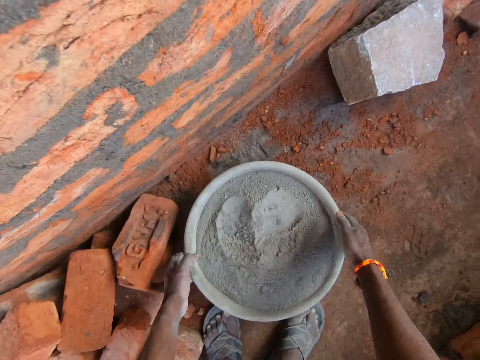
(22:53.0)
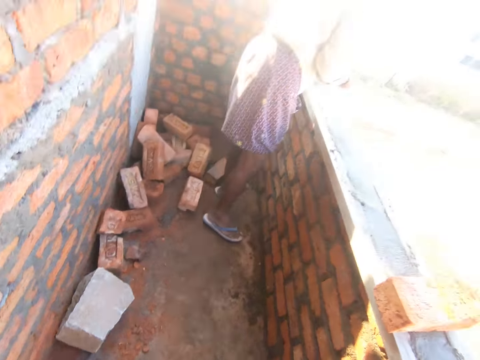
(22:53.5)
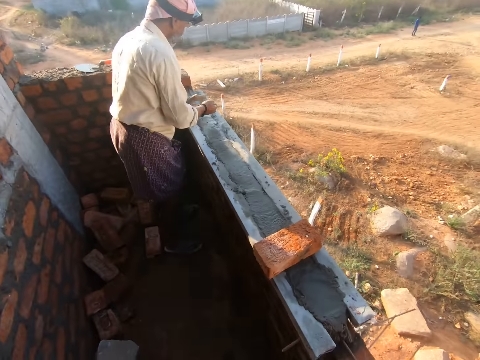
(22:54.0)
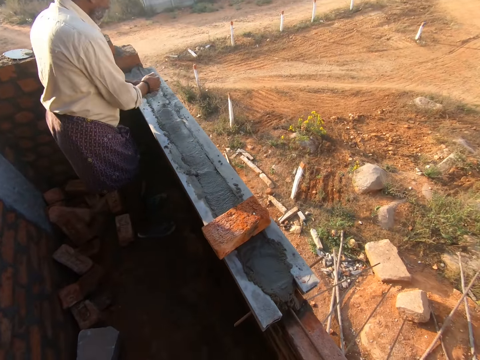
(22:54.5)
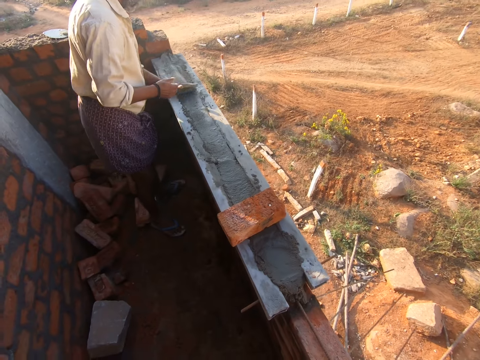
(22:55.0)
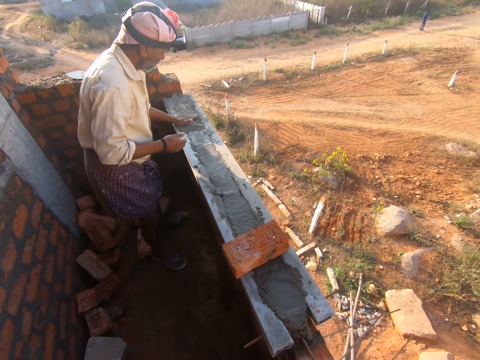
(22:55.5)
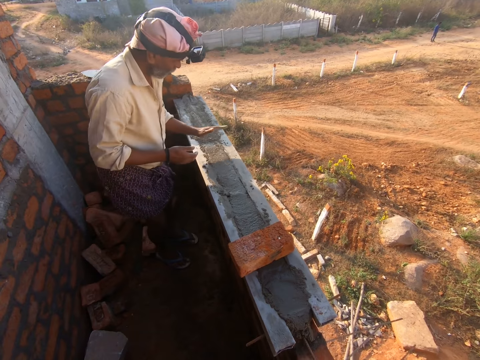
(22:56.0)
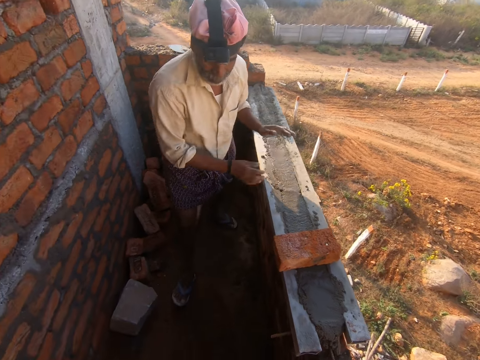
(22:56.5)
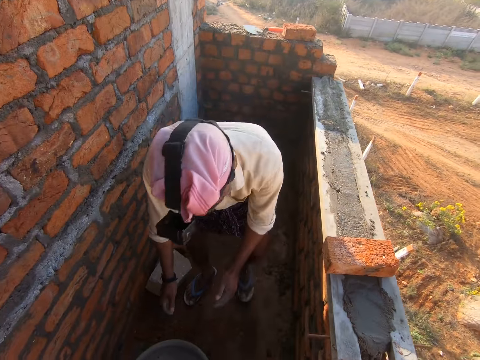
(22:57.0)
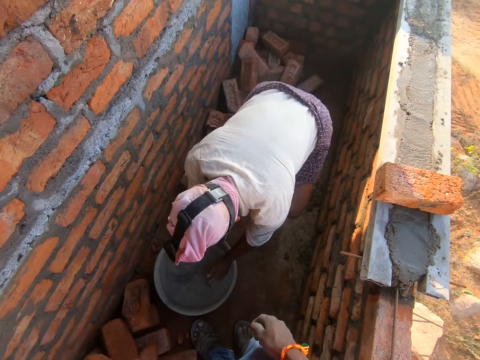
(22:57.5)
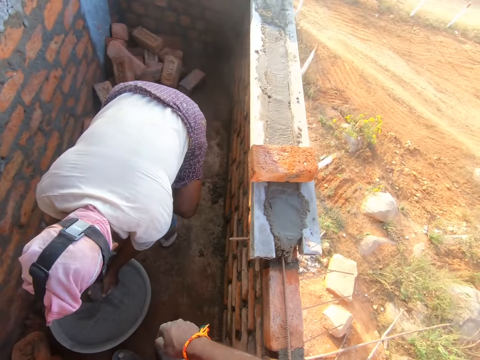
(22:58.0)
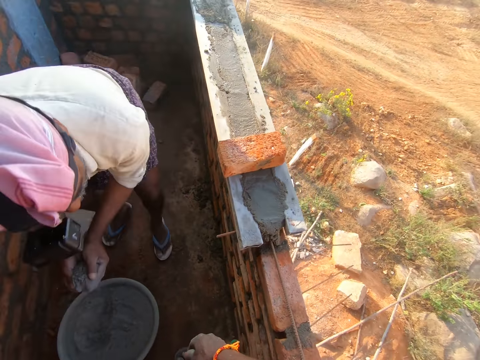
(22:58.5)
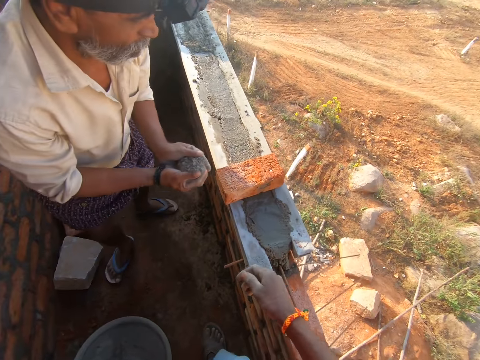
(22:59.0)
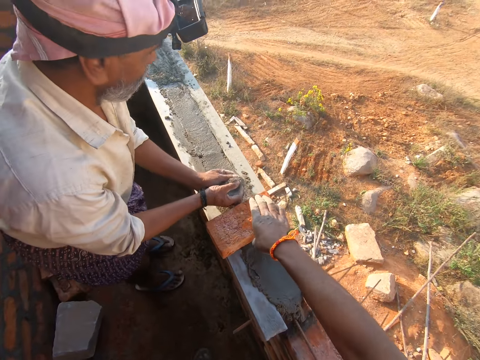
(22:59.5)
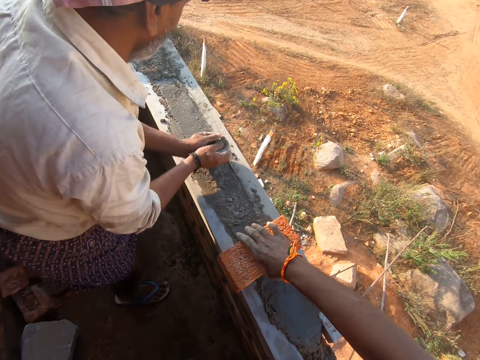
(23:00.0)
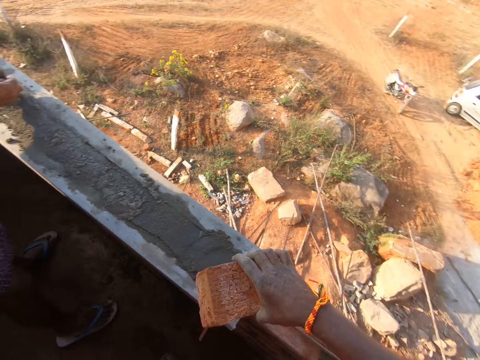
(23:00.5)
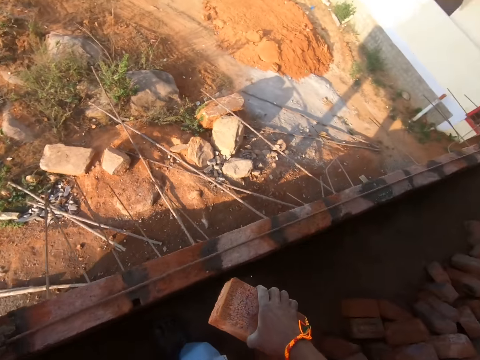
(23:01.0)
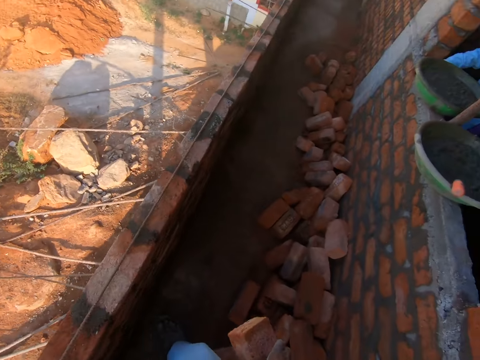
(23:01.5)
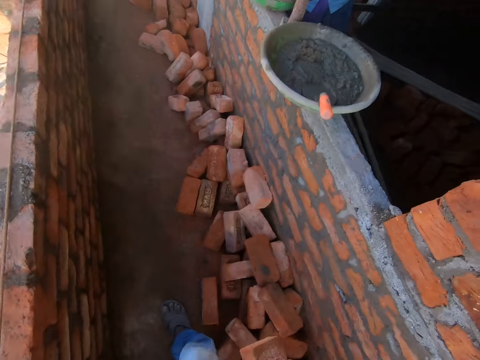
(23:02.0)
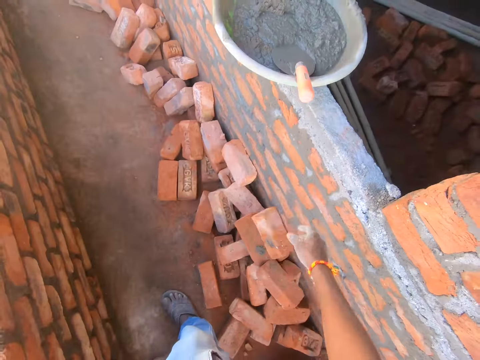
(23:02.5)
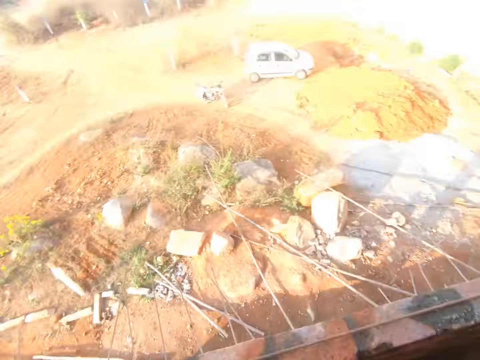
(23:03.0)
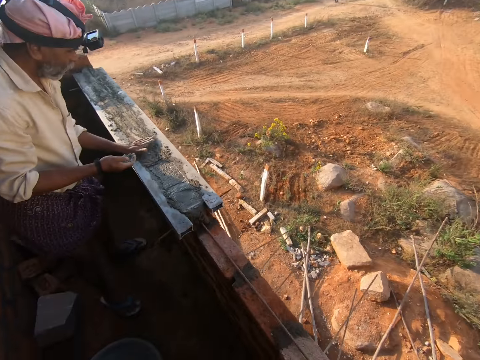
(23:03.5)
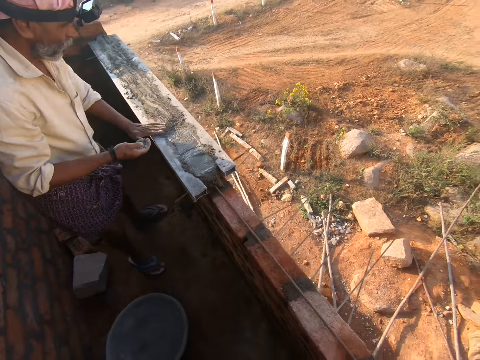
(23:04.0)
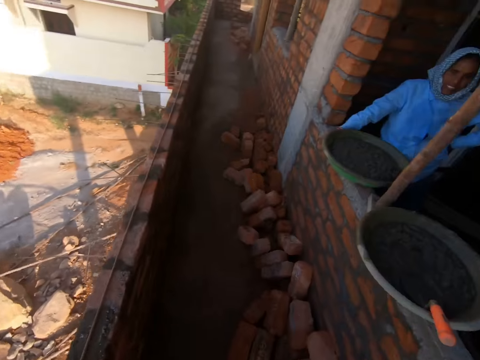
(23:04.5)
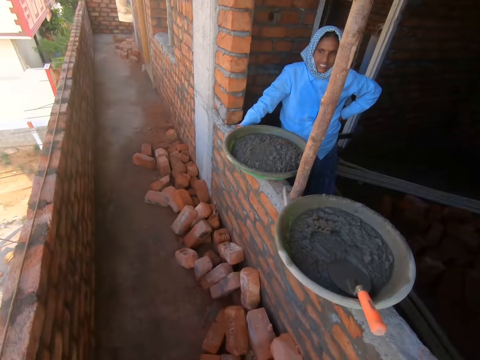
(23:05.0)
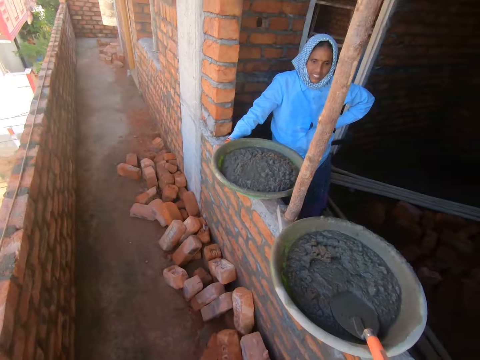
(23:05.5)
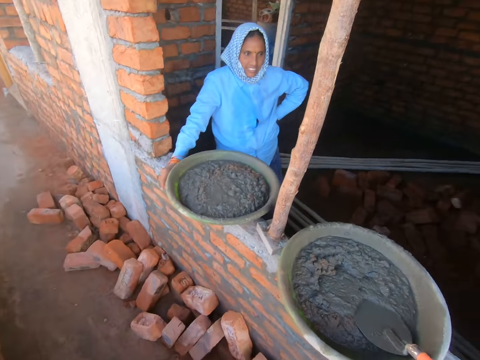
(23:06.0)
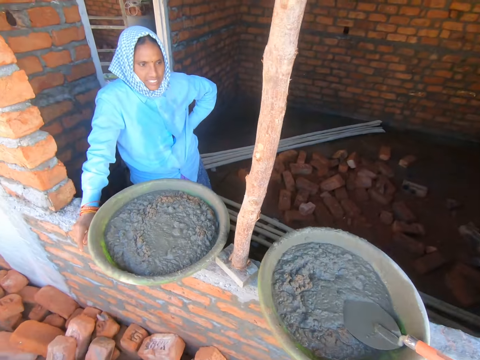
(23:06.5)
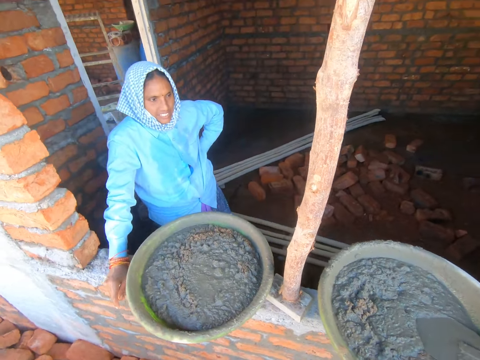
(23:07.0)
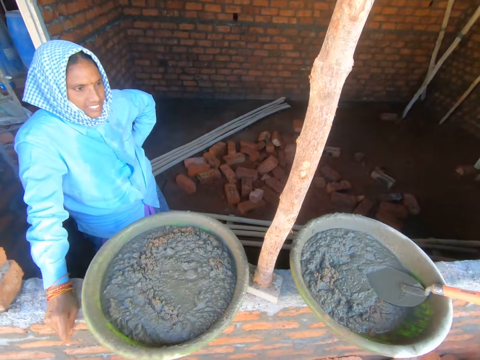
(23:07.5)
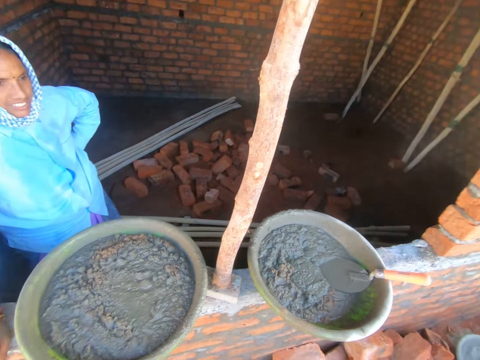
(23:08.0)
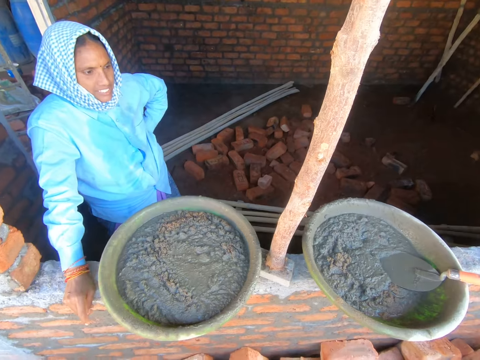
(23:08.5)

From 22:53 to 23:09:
The camera wearer drops the basin of cement. A man builds the building. The camera wearer looks around. They stare at the man. The man scoops cement from the basin. The camera wearer lifts up the brick. They turn around, place the brick down and turn around. They look around the building. They stare at a woman. They walk around the building.

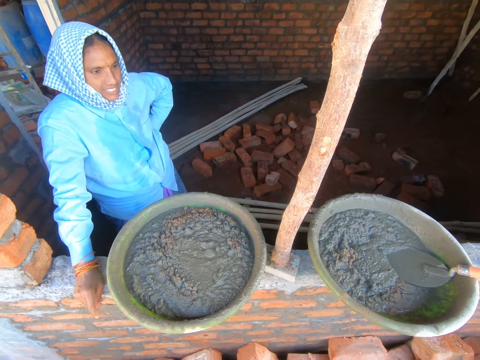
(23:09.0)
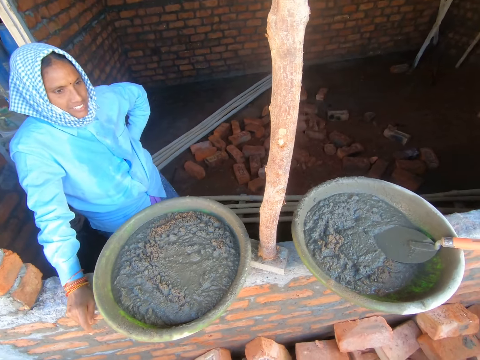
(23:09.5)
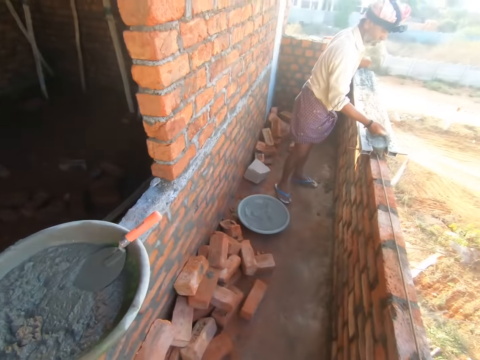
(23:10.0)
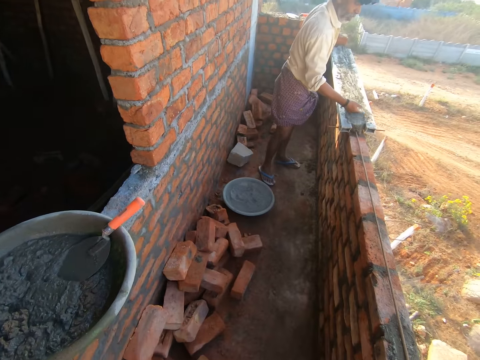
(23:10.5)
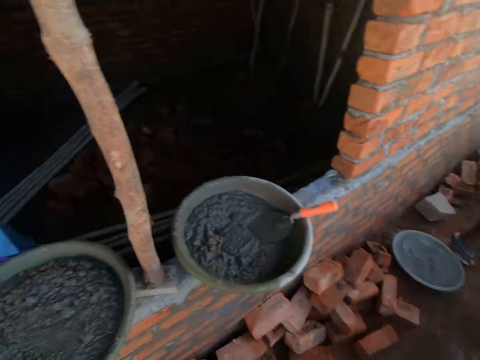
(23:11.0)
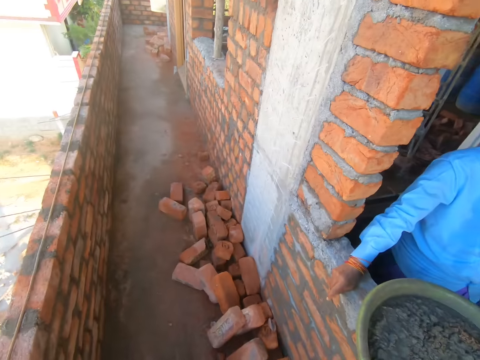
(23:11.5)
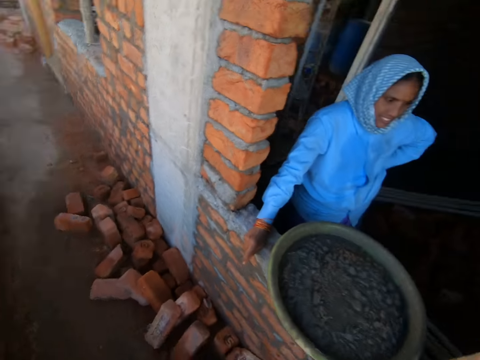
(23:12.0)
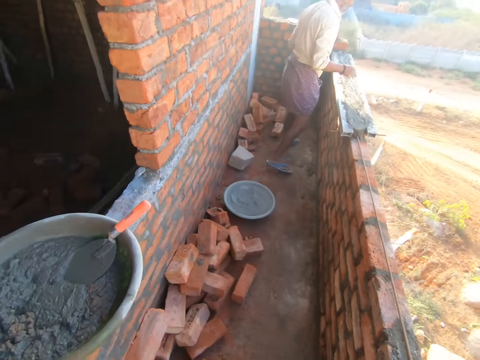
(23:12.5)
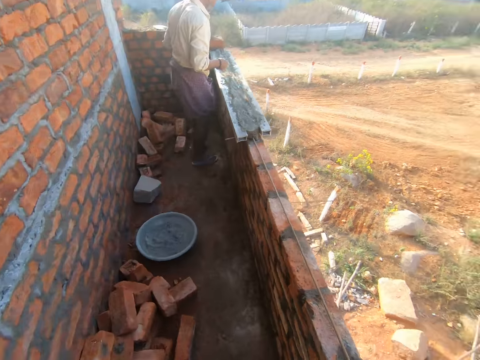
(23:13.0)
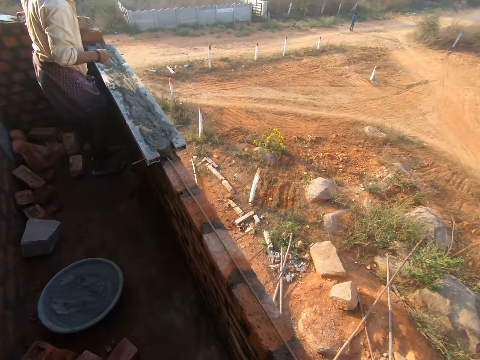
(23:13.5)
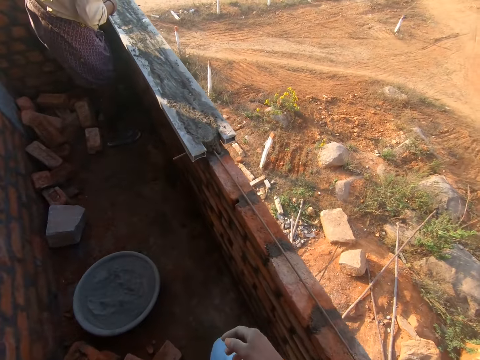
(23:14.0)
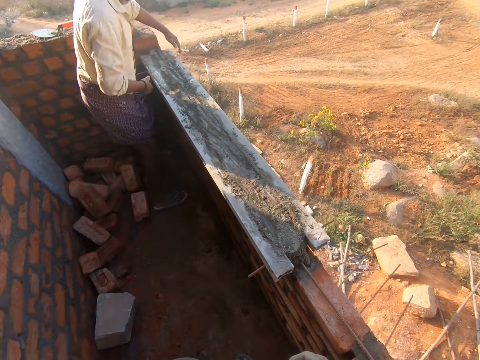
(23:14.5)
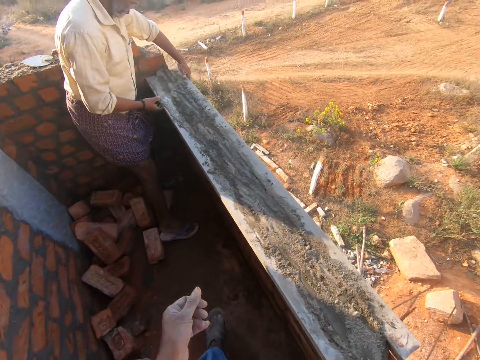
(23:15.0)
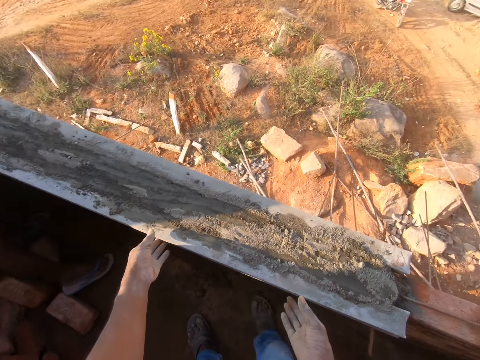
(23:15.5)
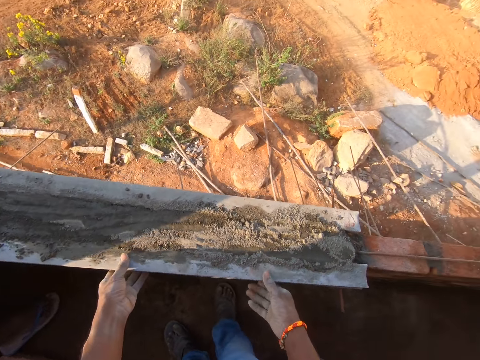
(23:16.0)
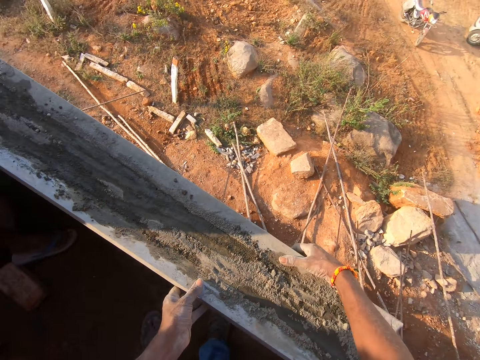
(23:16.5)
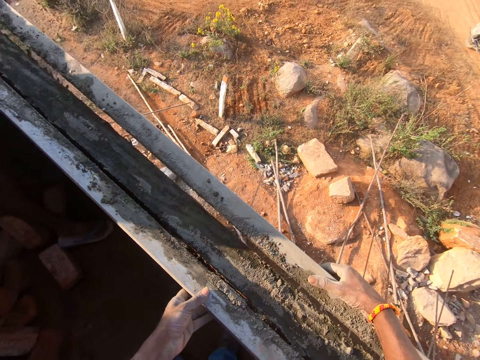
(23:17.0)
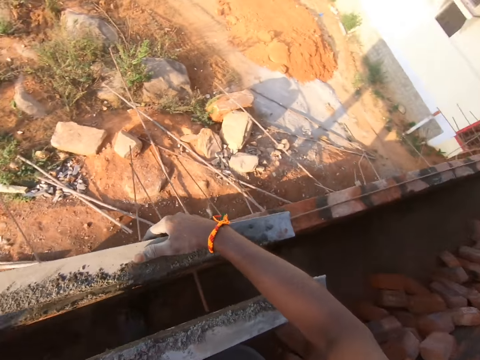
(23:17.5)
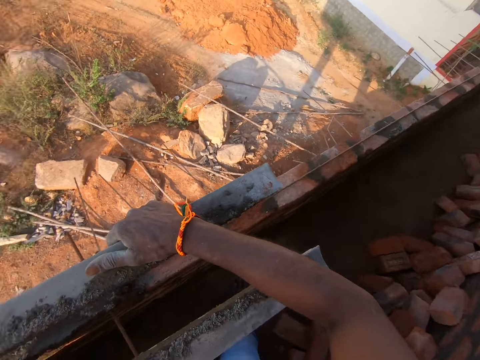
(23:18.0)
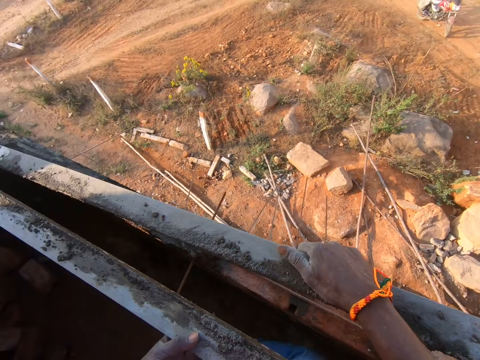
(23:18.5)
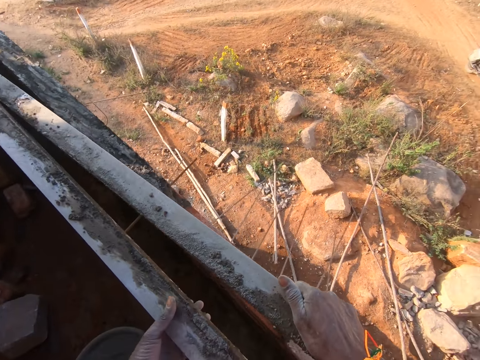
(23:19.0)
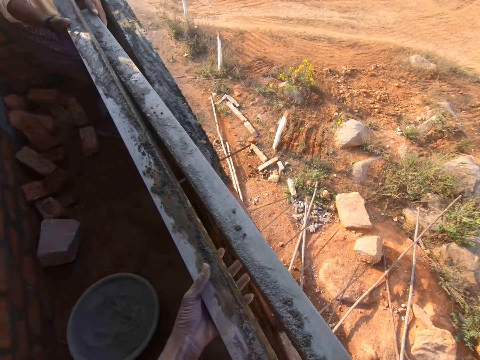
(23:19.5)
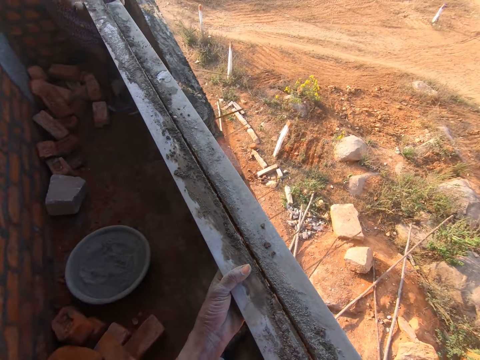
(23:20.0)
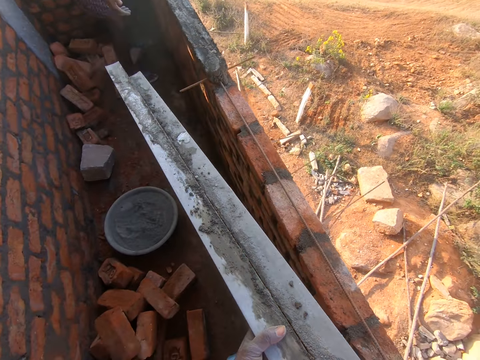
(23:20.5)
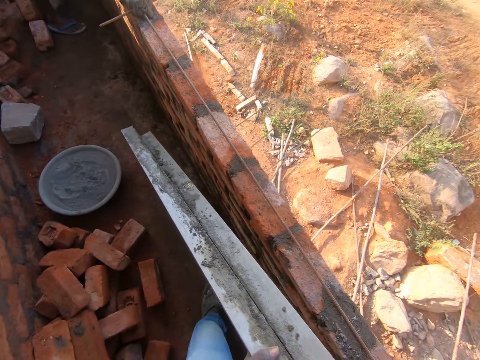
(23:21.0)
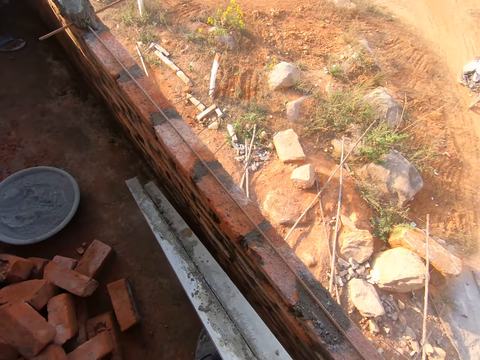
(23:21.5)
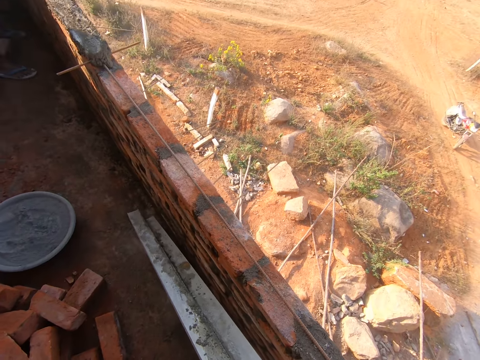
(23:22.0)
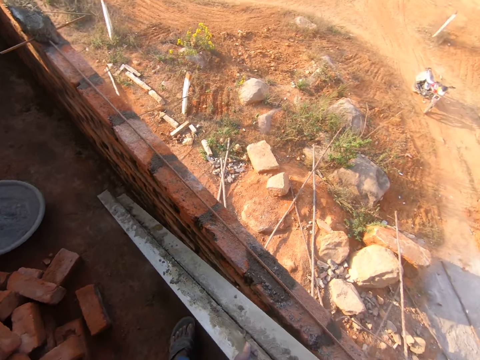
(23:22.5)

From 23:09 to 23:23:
The camera wearer looks around the building. A man builds the building. The camera wearer walks around the building. They hold a wood, remove the support woods, move around the building and hold the woods.
